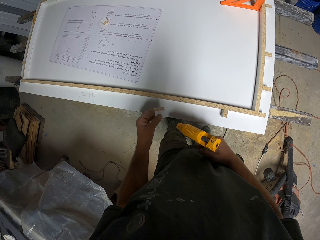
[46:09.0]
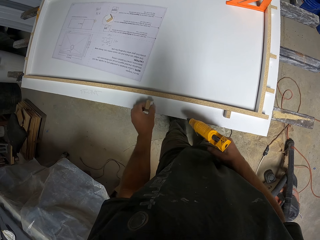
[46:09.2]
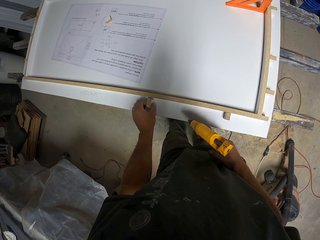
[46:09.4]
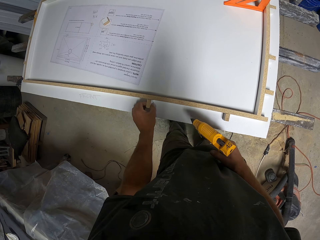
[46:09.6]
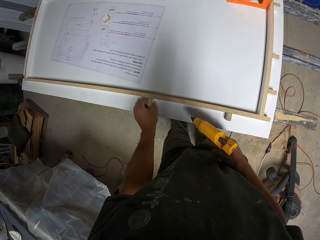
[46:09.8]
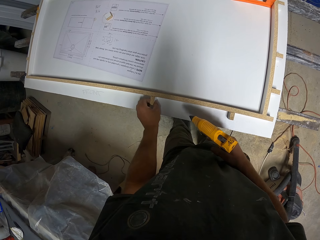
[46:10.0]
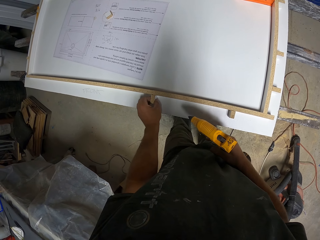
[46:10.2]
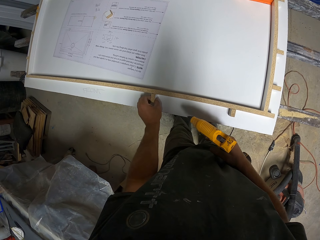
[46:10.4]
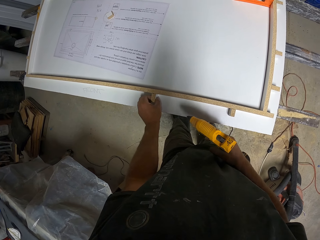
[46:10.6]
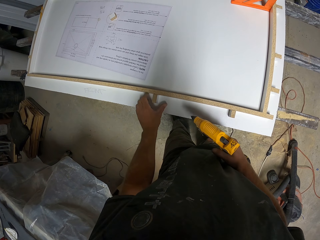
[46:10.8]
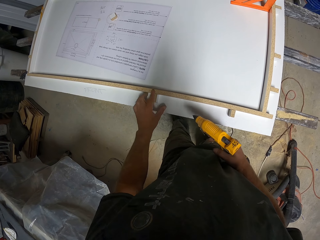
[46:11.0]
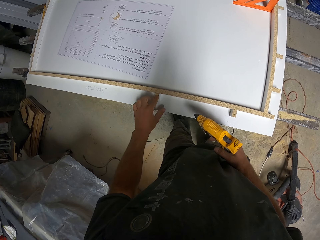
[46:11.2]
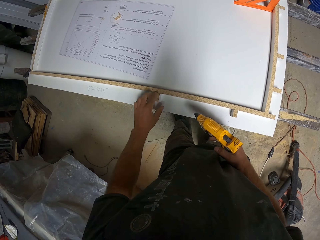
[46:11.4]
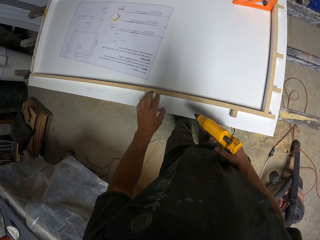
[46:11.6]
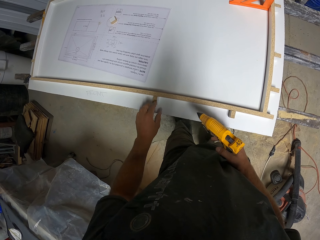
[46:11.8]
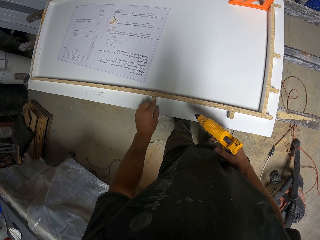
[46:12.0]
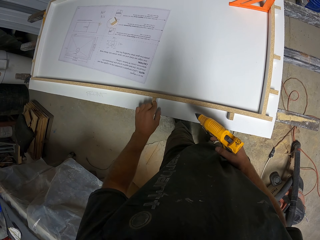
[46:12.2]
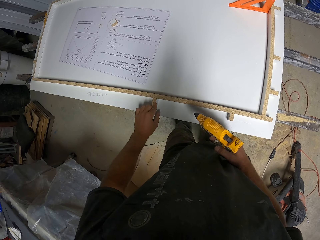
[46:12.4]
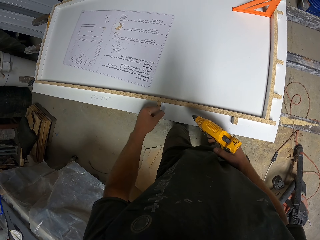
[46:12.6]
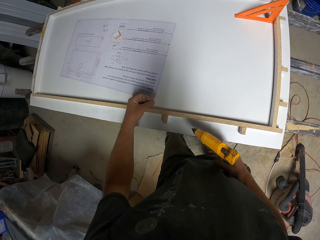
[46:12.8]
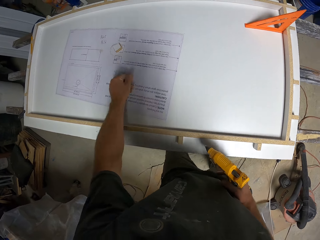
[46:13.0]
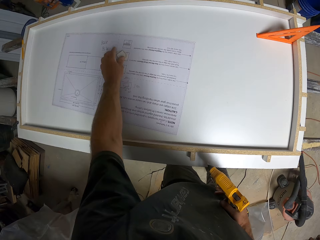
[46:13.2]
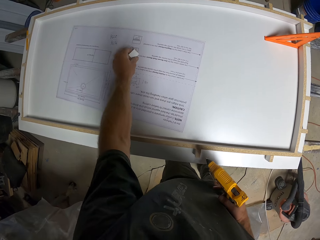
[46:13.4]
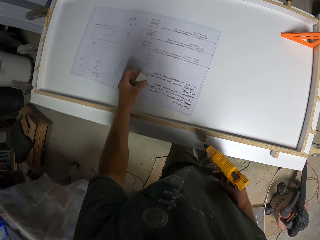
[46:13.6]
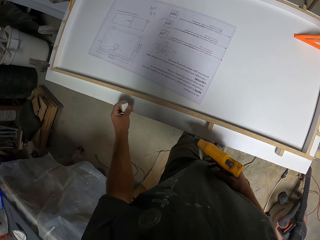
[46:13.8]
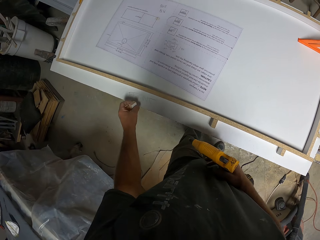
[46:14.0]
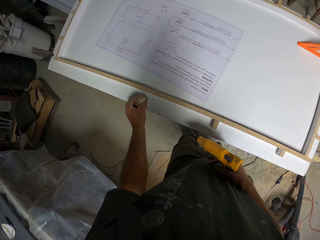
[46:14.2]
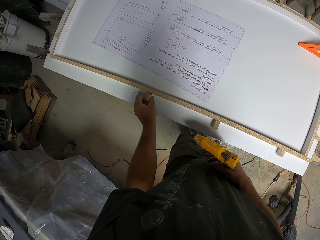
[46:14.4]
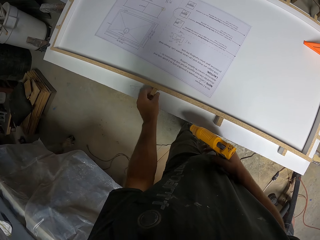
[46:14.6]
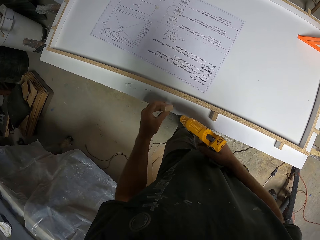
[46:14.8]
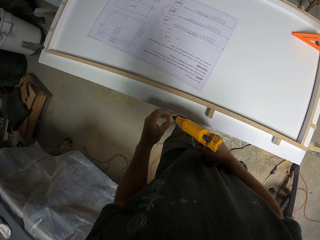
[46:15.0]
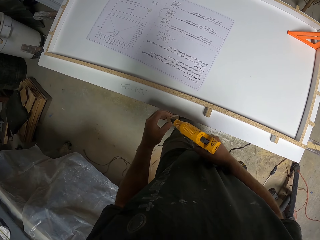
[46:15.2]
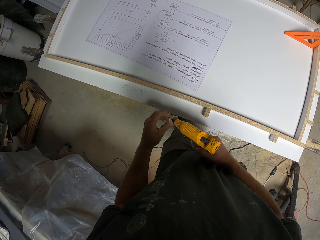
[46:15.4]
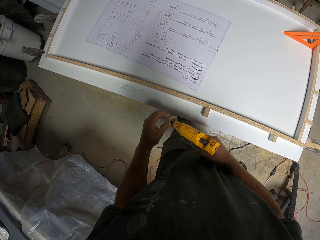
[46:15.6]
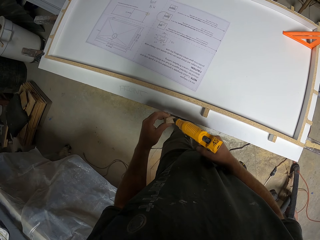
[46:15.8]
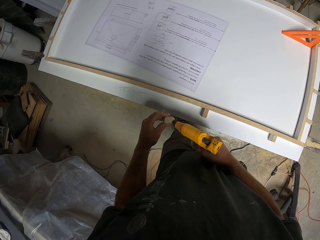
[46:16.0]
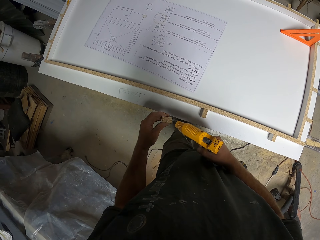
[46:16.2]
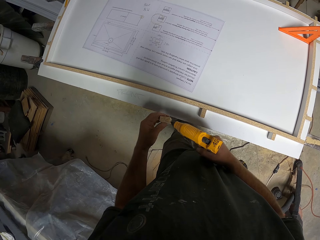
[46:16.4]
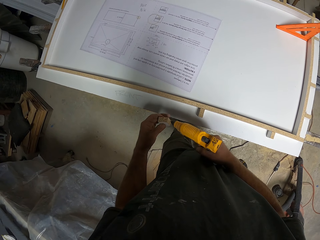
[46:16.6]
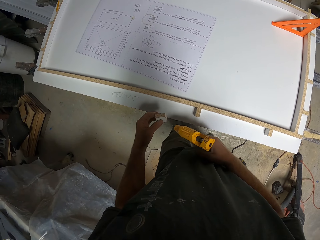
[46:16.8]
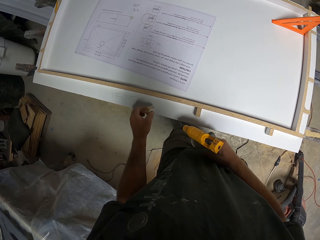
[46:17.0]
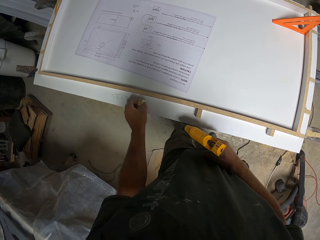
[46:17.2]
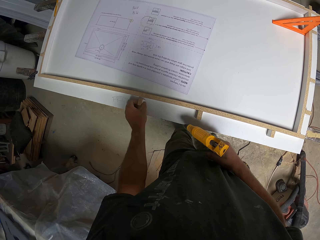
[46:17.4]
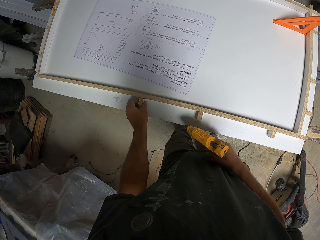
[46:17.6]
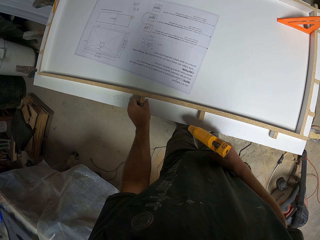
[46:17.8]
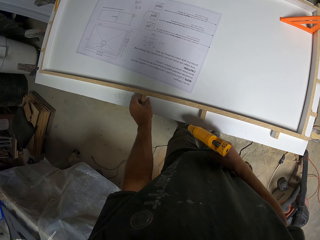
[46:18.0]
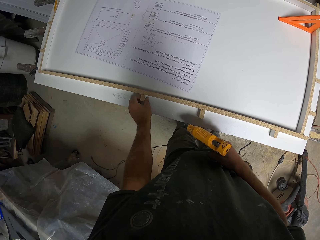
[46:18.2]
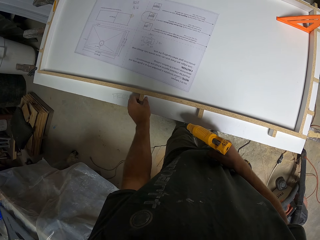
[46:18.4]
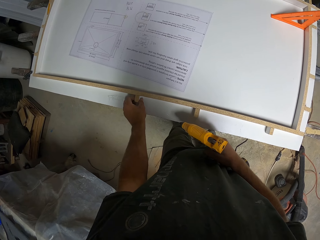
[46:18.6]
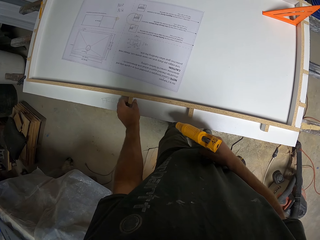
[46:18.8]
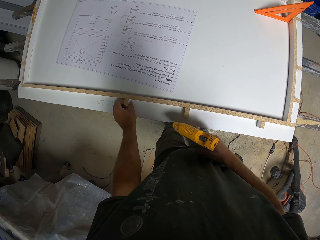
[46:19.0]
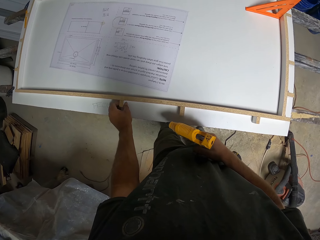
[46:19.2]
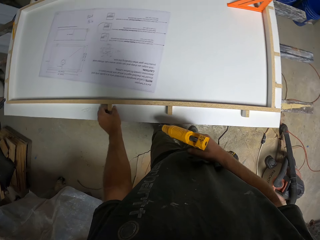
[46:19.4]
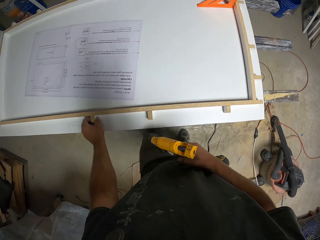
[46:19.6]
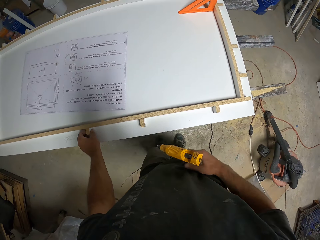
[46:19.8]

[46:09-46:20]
The camera wearer sticks the piece of wood against the wooden frame. They pick up a piece of wood. They place the piece of wood against the wooden frame. They apply glue on the piece of wood with the hot glue gun. They stick the piece of wood against the wooden frame.

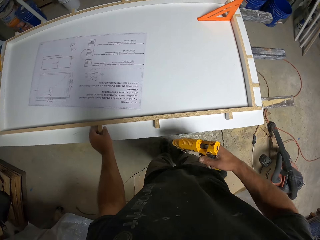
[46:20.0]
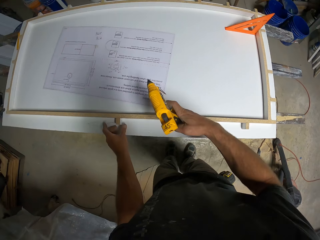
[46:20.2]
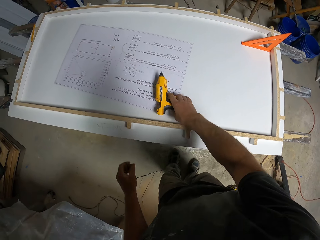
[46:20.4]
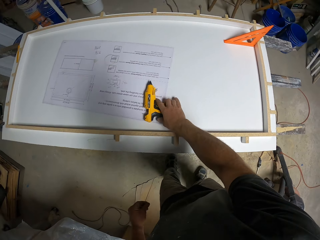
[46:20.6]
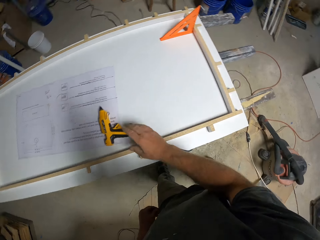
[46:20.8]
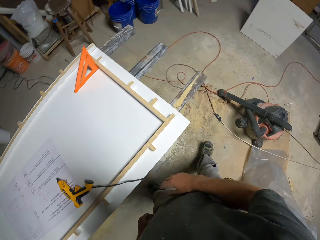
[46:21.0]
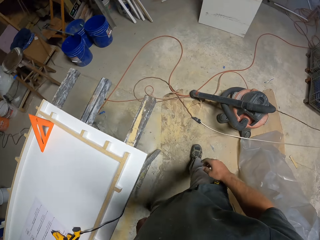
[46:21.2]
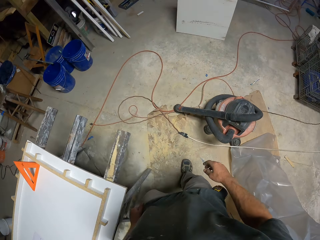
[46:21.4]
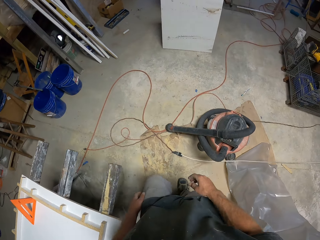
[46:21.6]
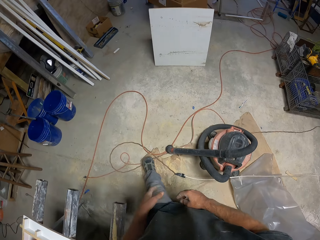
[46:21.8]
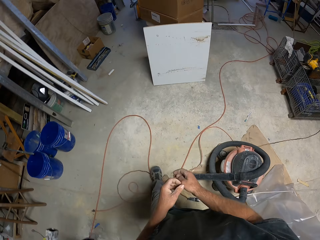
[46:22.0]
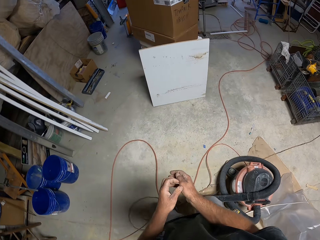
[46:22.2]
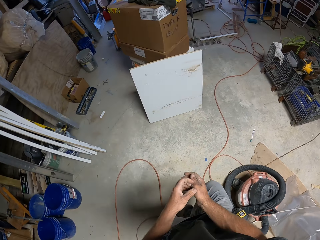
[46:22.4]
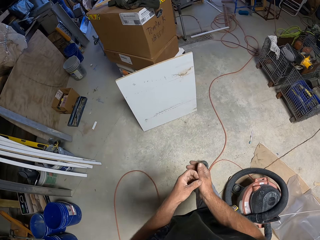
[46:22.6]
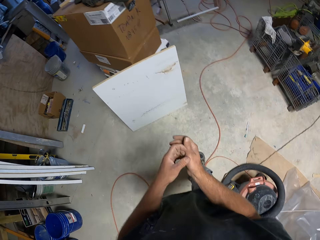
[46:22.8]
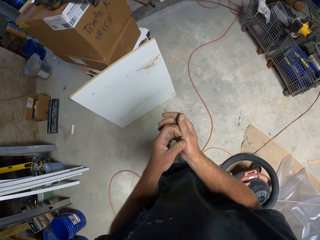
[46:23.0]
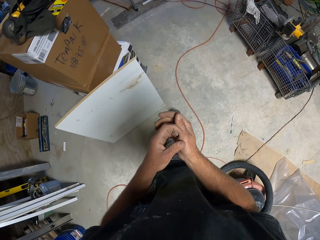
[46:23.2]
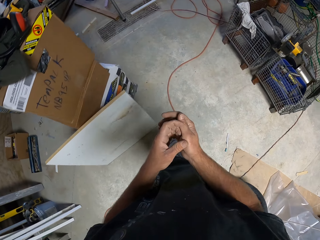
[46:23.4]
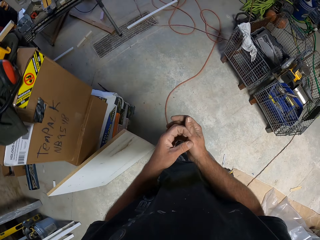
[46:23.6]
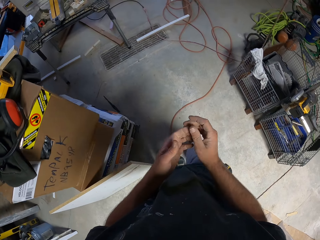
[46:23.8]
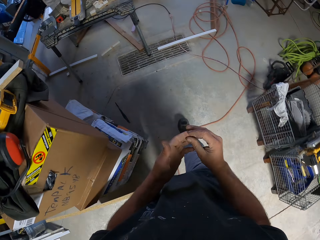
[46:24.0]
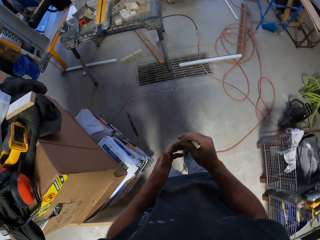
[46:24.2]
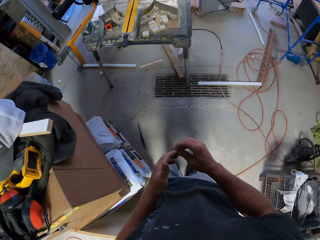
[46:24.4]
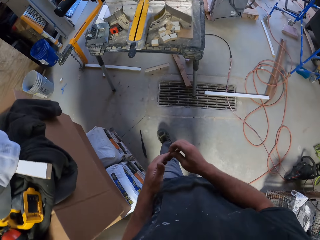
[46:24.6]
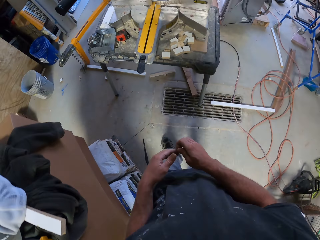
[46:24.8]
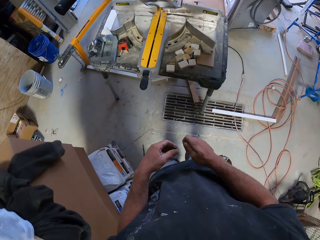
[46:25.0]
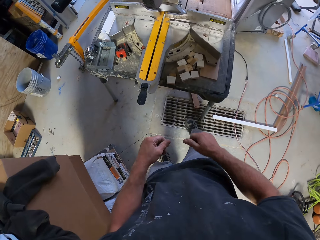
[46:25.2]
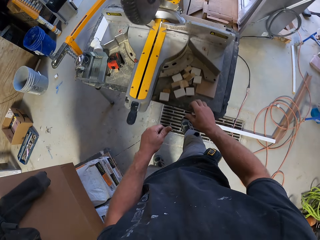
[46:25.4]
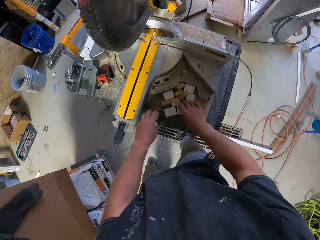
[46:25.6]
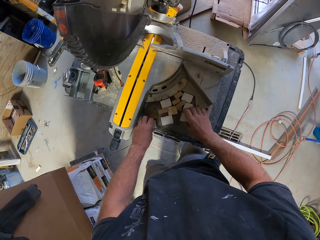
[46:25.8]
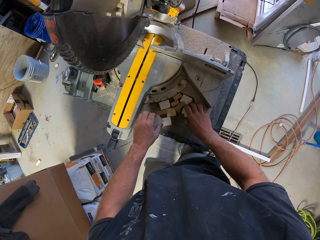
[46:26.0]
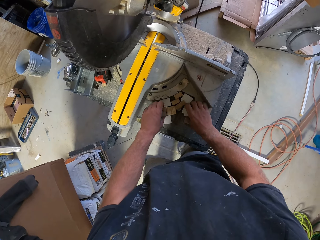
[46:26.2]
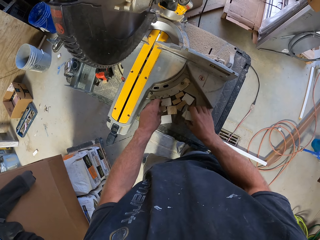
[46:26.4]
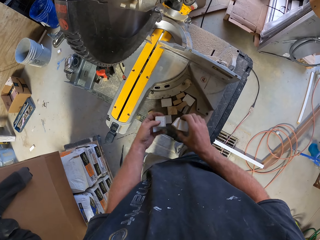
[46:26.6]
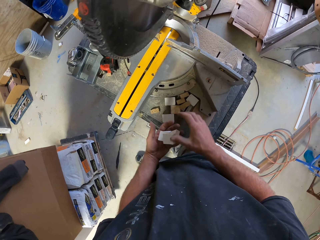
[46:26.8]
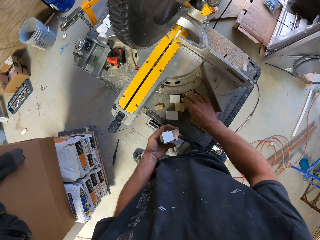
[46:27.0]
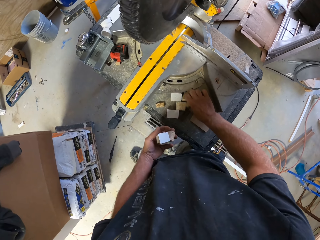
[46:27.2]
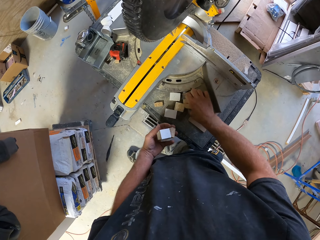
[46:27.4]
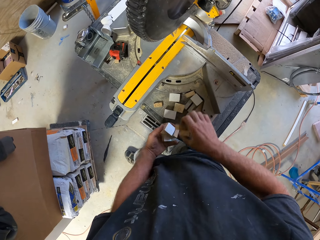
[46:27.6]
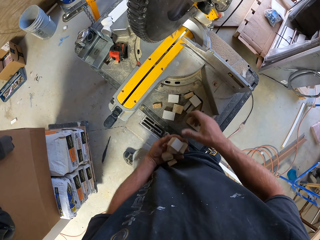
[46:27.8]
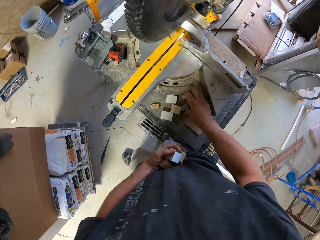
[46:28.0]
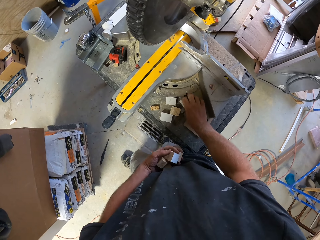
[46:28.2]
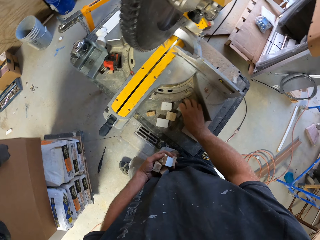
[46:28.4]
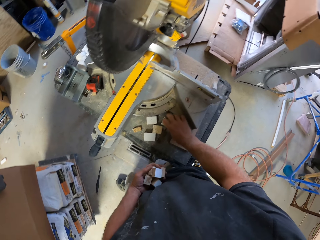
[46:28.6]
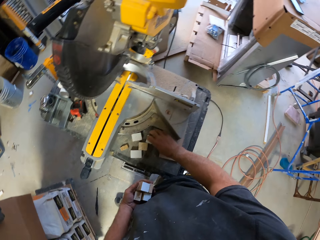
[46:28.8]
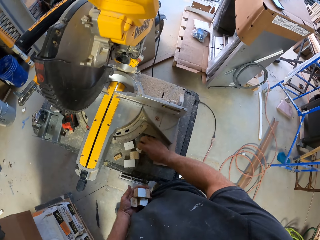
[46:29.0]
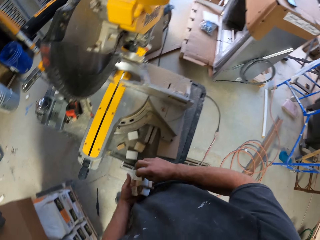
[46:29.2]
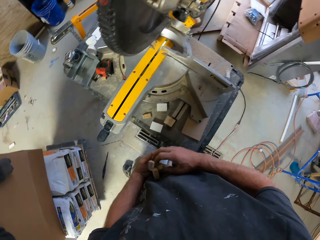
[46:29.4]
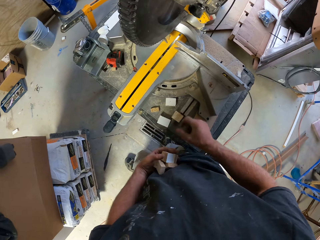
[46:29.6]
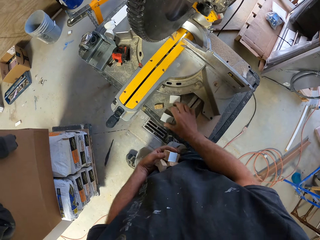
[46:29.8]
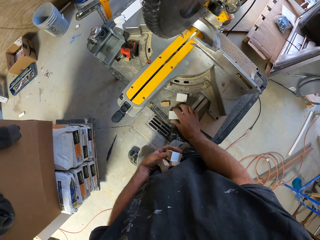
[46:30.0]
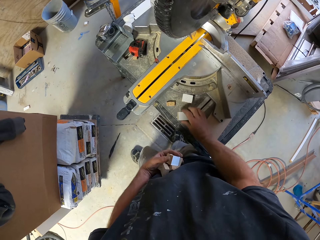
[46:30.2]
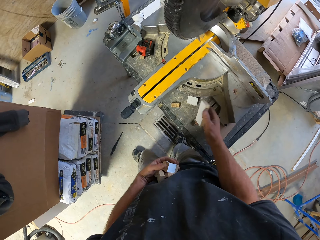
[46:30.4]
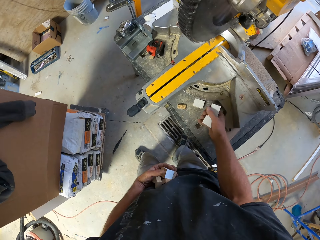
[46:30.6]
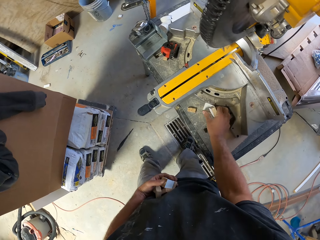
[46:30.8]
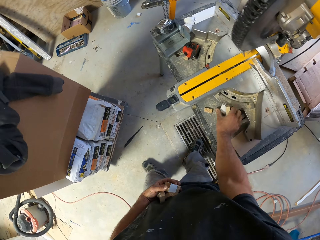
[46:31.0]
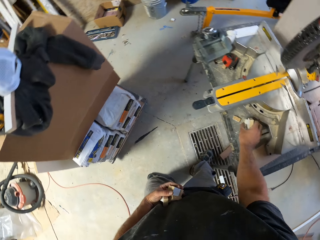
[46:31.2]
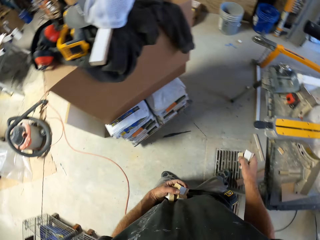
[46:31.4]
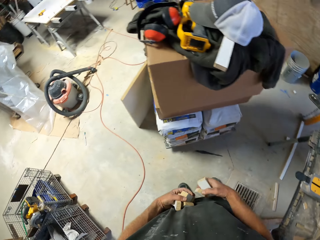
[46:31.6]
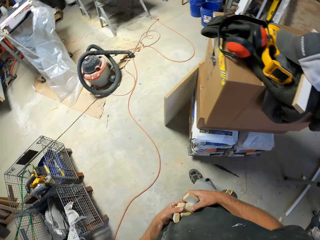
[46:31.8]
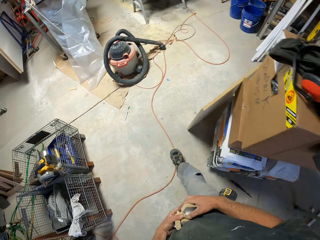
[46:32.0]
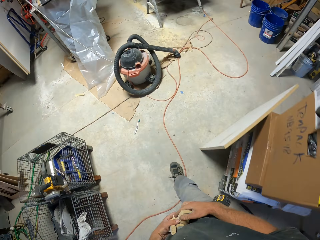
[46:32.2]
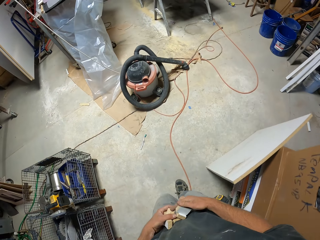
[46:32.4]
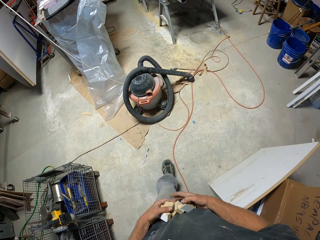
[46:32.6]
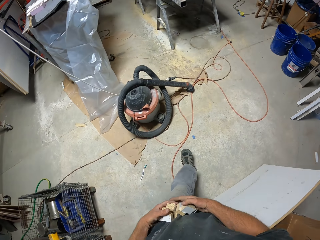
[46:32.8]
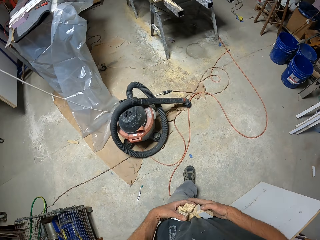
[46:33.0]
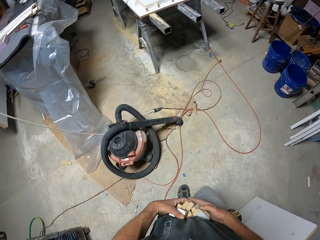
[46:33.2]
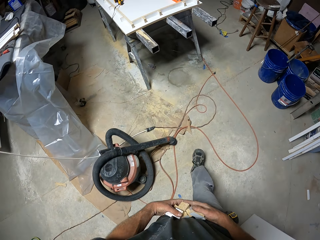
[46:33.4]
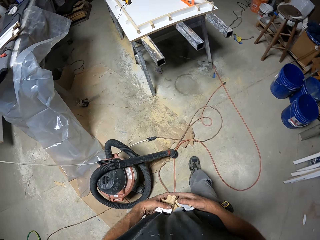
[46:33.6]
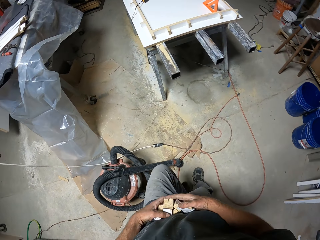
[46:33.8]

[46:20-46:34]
The camera wearer places the hot glue gun on the table. He walks across the workshop and scratches his hand. He picks up the small pieces of wood. He walks across the workshop.
